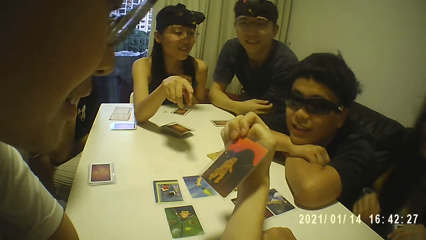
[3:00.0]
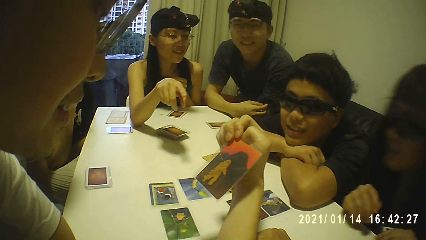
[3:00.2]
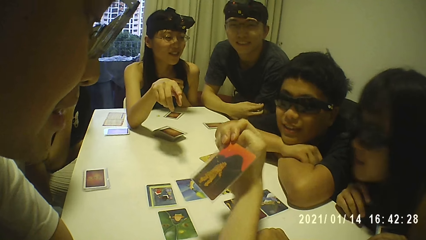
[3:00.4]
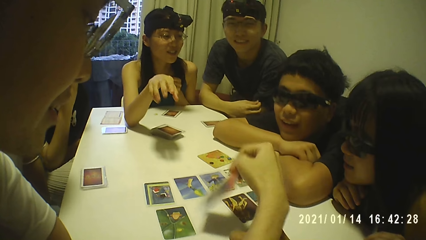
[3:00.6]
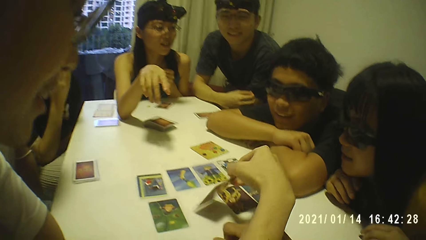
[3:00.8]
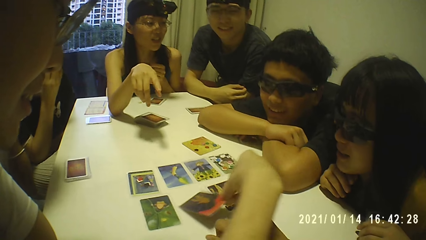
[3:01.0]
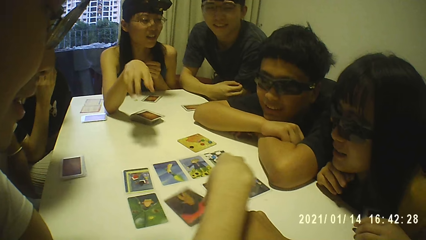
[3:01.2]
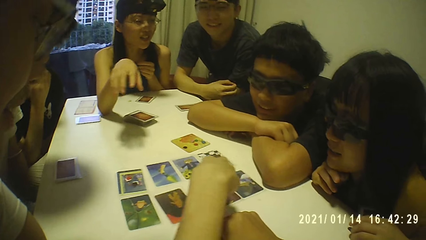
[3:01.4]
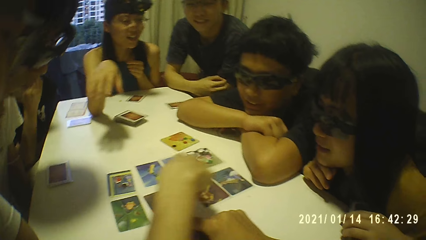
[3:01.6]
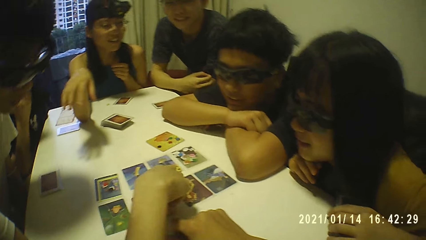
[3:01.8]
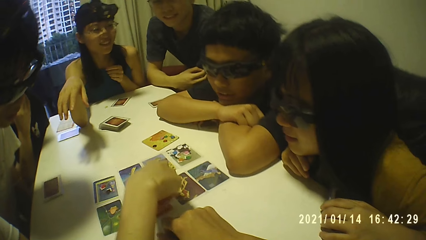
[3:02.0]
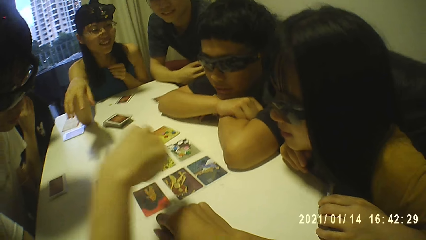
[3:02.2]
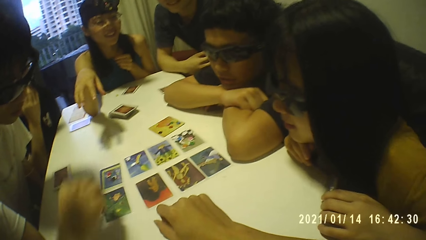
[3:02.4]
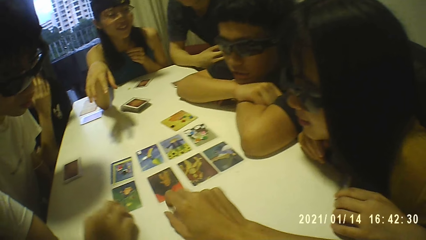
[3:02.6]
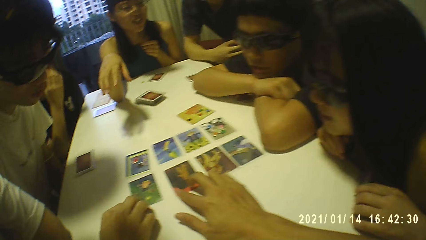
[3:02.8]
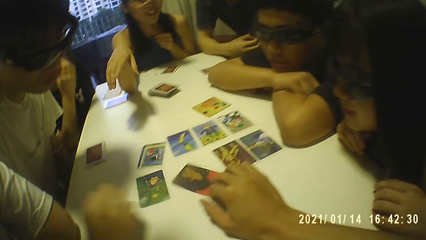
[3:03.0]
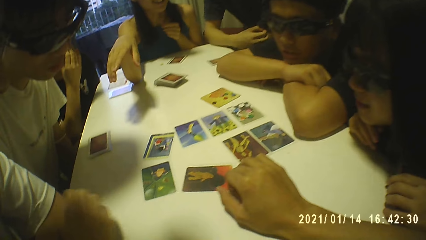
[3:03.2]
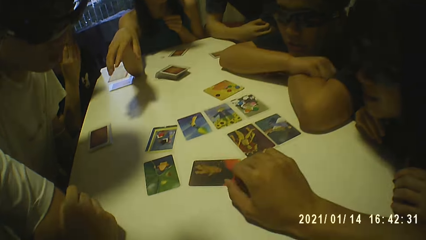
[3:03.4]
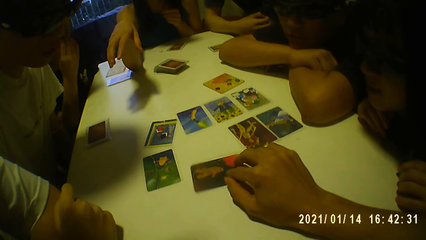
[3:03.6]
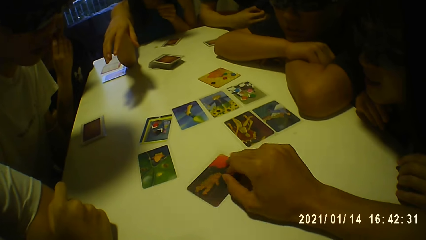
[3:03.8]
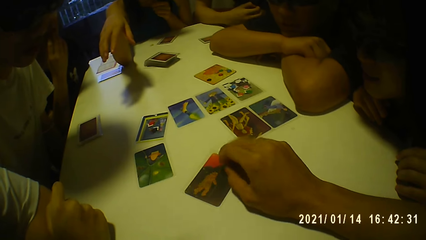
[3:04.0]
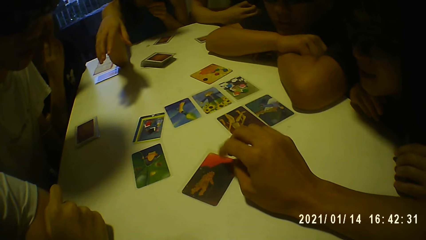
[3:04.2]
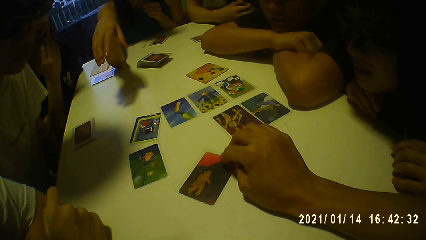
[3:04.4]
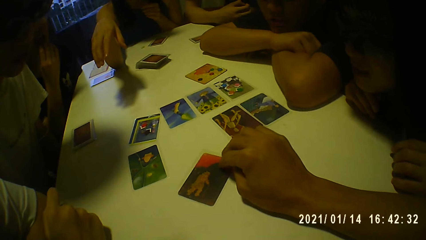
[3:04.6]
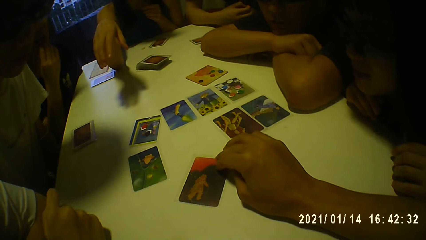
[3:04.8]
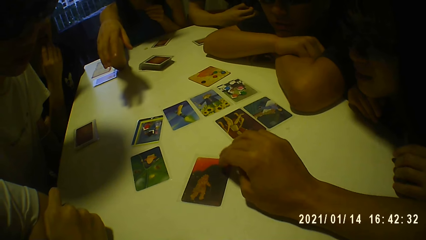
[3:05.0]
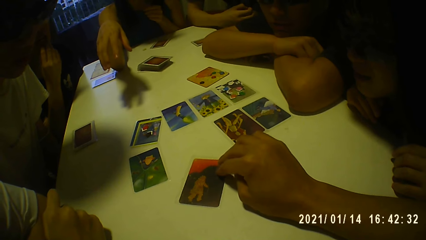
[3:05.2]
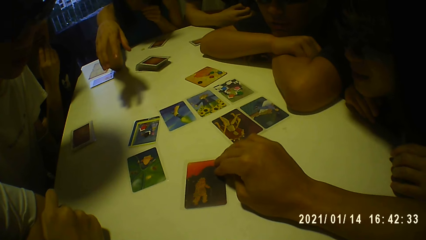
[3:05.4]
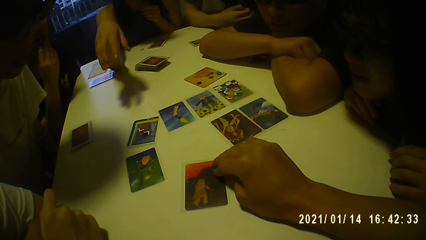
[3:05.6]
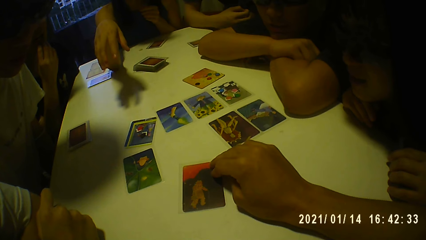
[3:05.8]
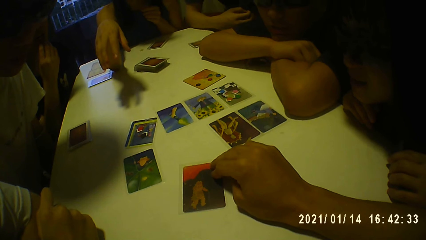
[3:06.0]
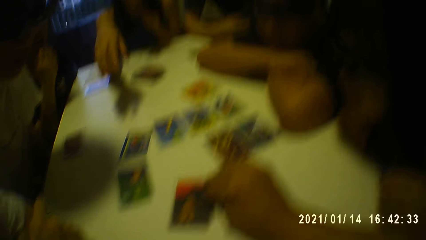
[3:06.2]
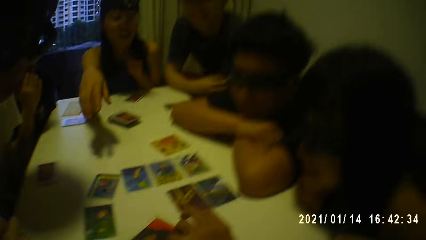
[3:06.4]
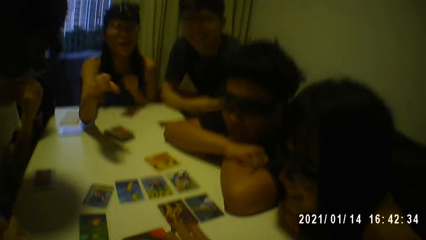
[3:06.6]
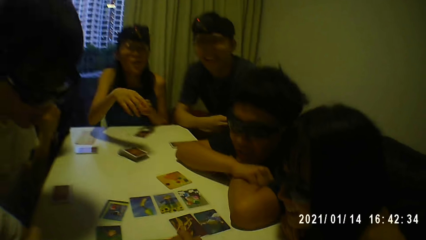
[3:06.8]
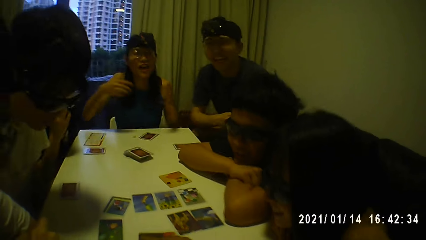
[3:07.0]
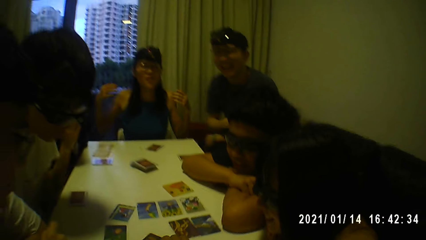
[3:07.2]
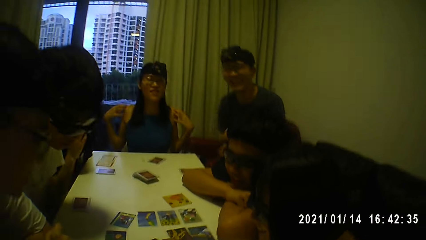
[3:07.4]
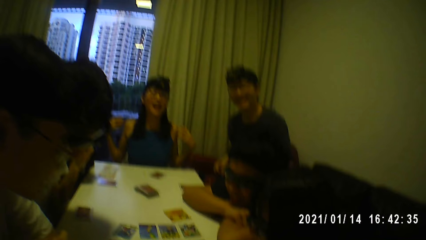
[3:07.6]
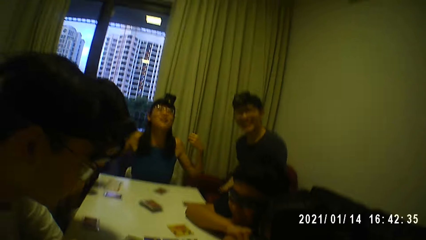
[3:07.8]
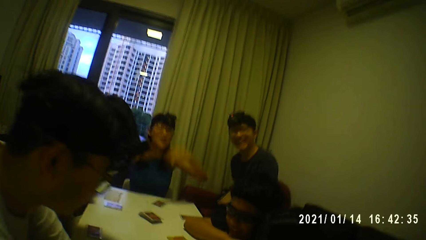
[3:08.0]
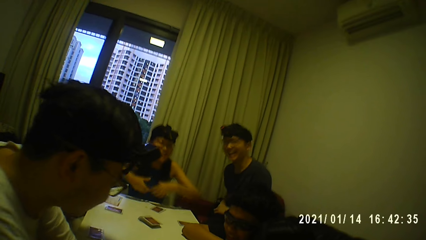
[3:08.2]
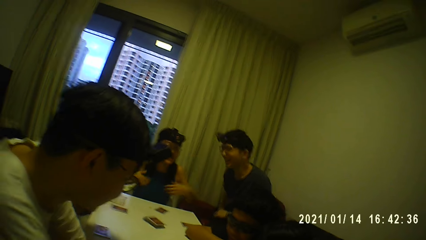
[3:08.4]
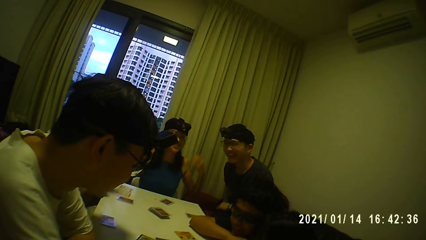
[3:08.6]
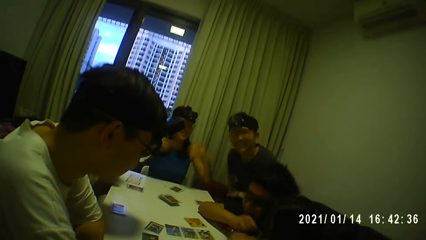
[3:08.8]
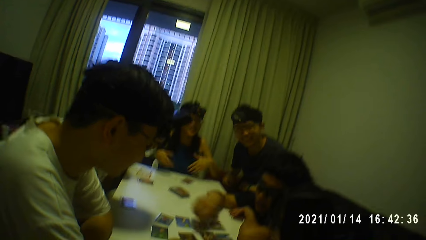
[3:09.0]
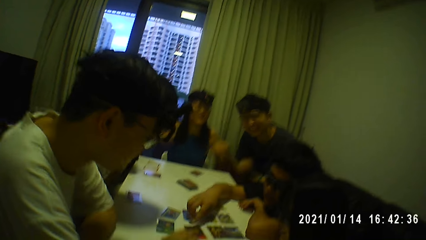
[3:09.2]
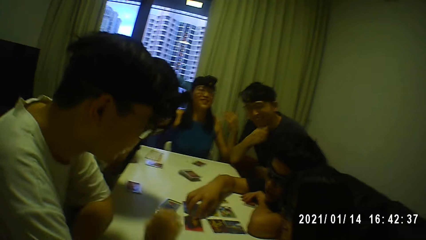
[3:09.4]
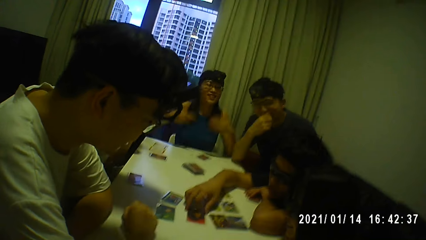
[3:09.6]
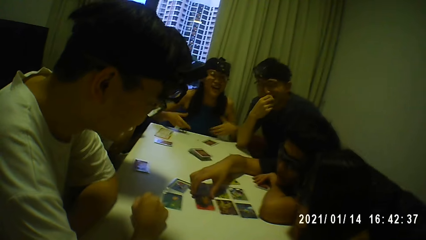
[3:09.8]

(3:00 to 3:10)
The camera wearer interacts with a man. He adjusts another card on the table with his right hand. He takes the card from the table.

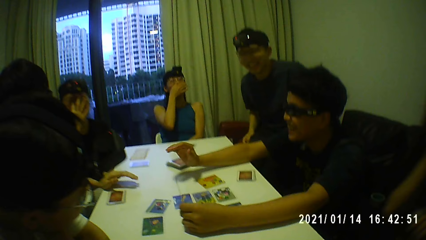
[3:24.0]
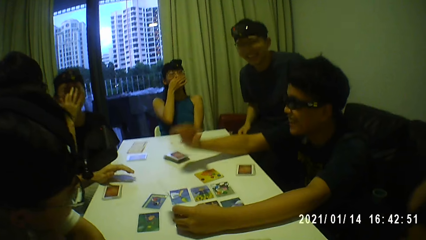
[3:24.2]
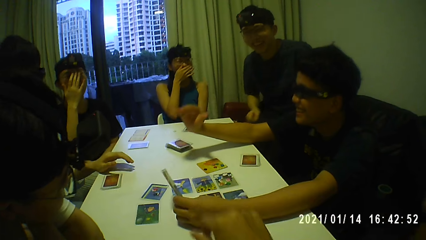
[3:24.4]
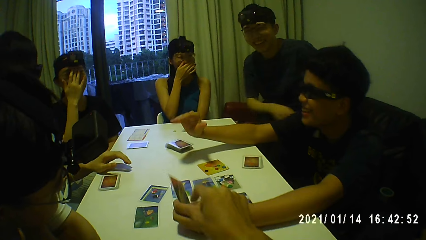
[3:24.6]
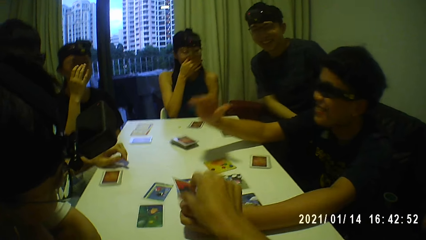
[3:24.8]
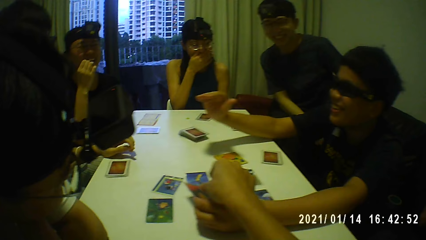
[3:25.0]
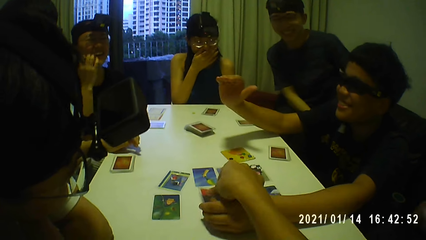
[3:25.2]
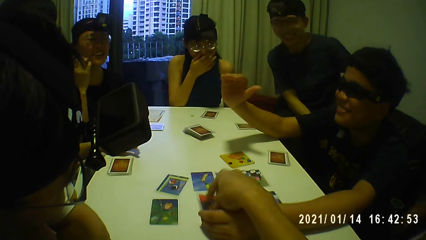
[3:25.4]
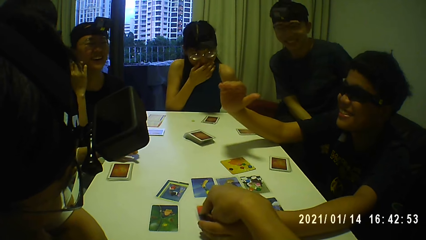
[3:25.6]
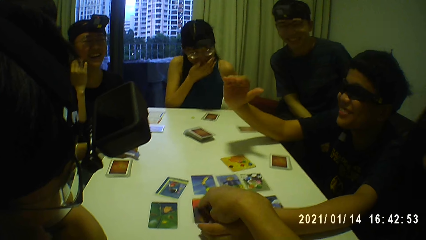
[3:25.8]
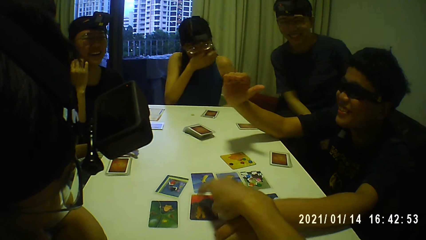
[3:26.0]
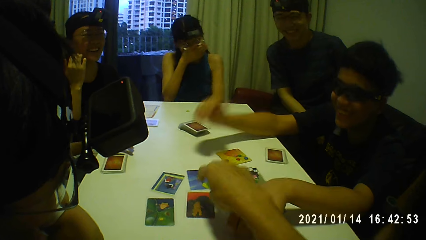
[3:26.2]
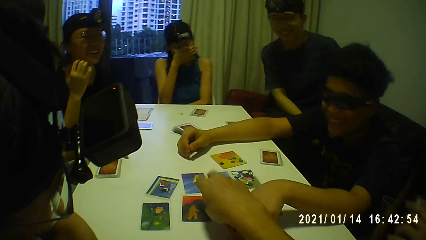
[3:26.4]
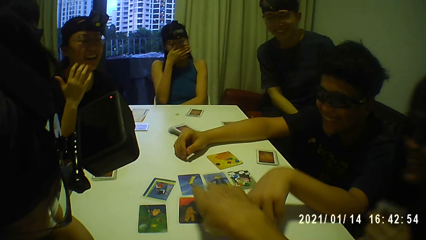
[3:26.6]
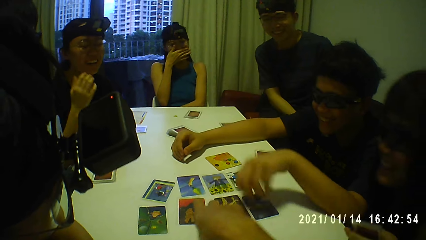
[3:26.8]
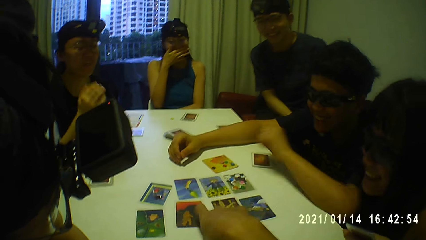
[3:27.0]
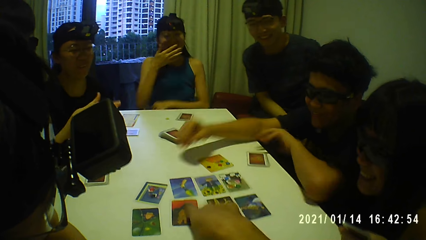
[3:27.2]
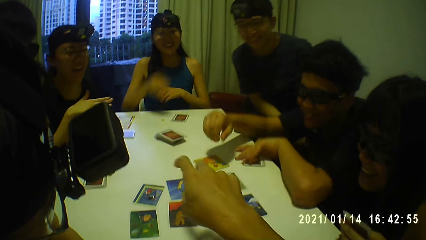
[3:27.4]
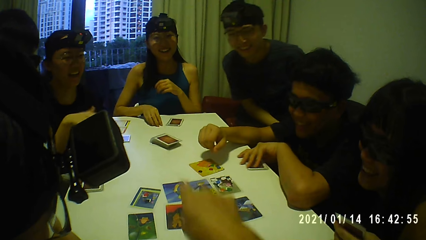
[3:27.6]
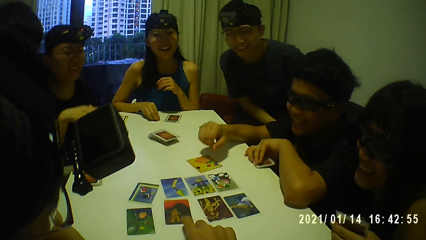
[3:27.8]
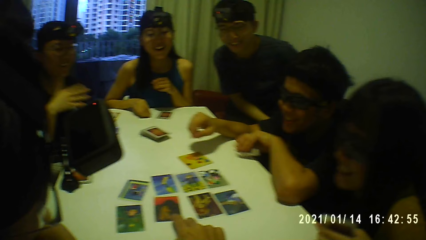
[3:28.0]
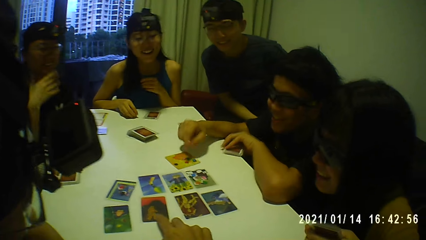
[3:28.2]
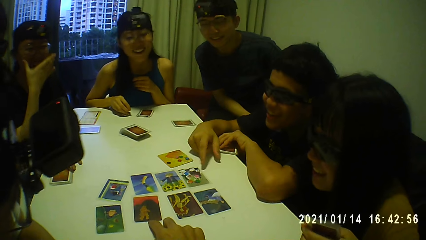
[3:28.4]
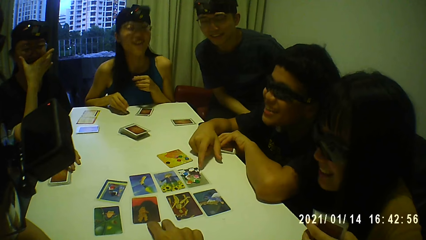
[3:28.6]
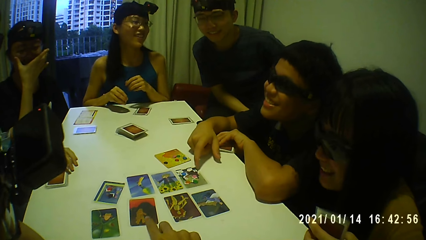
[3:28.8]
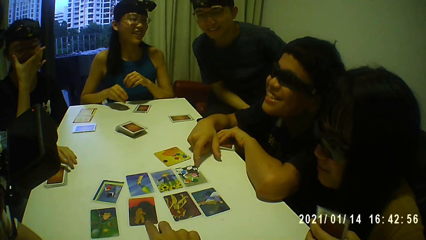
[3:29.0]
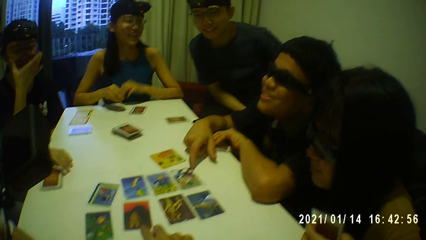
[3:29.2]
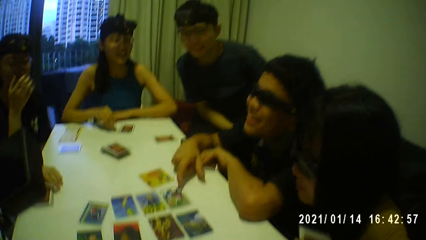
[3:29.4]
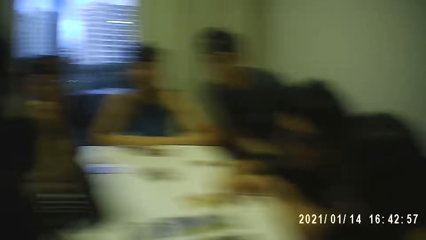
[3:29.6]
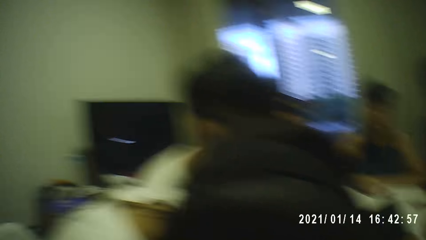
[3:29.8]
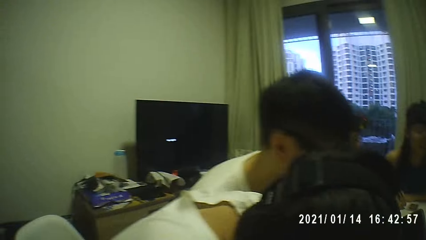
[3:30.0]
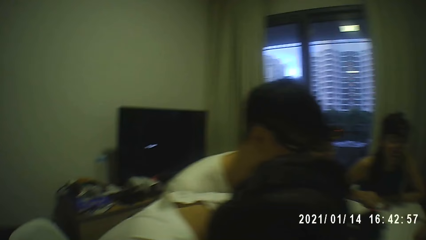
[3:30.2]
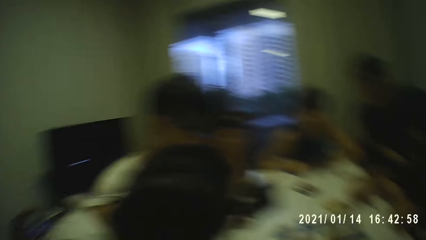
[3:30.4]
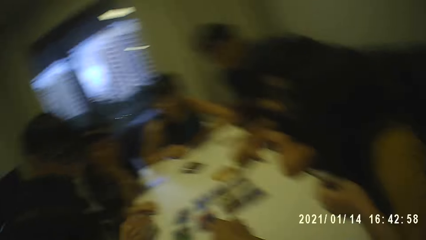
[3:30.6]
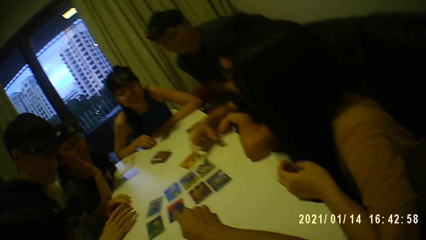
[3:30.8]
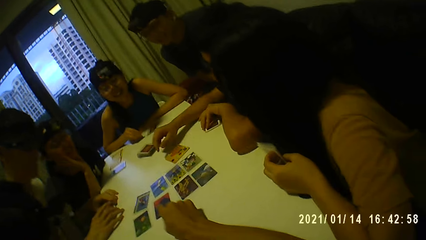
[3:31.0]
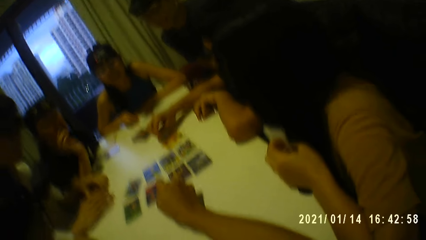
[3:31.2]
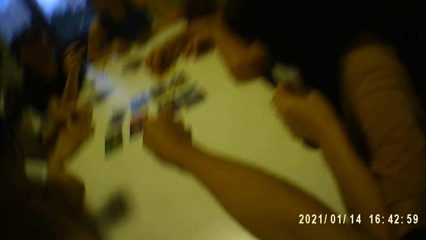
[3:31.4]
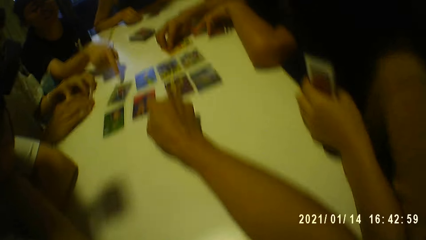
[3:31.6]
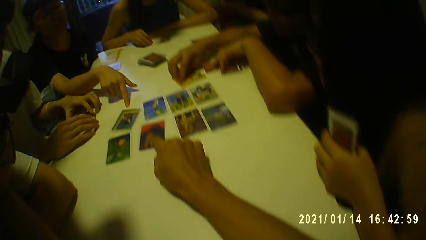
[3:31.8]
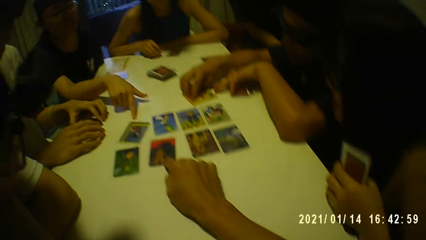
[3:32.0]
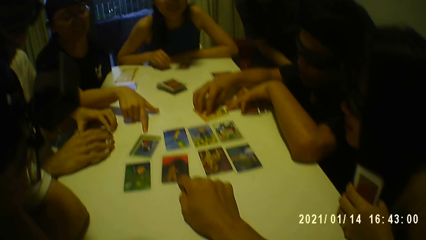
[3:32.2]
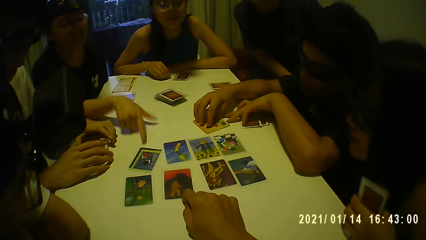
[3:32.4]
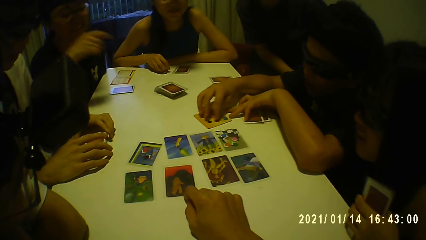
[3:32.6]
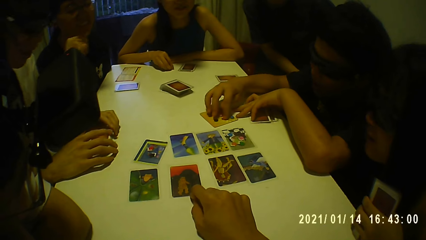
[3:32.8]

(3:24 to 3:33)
The camera wearer interacts with a man. He takes the card from the man. He touches the card on the table with his right hand.
